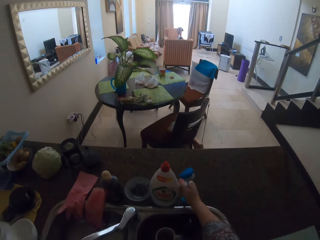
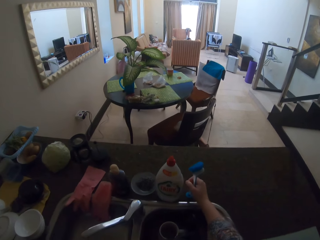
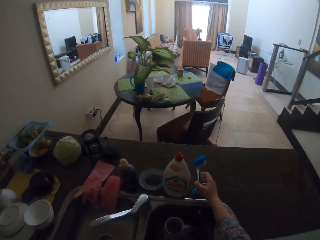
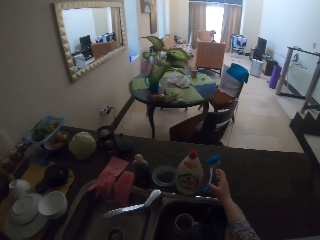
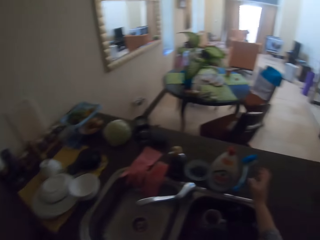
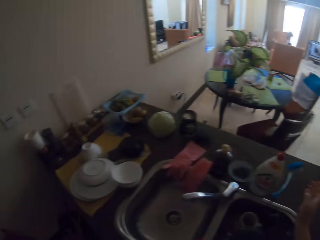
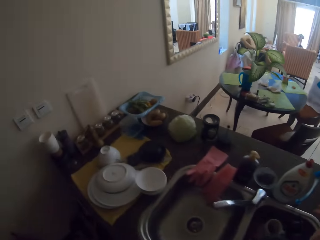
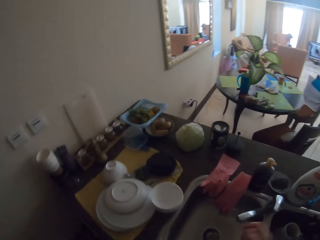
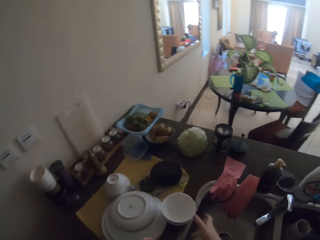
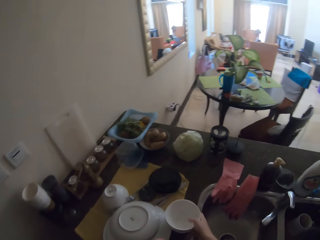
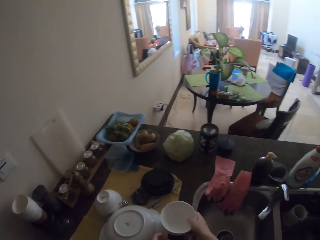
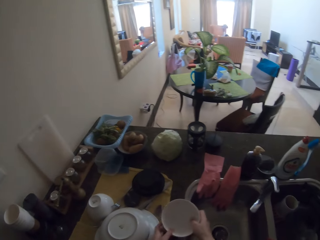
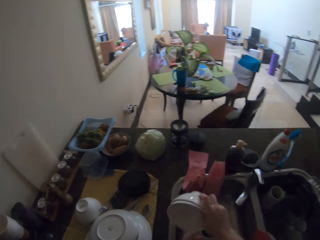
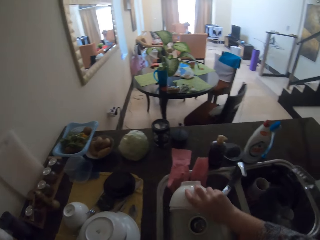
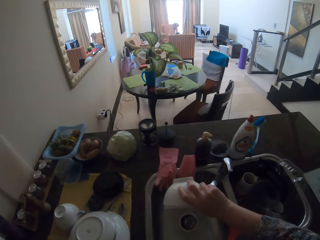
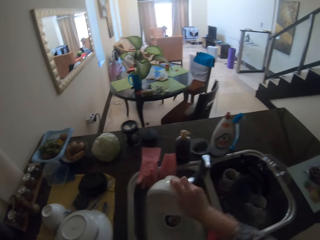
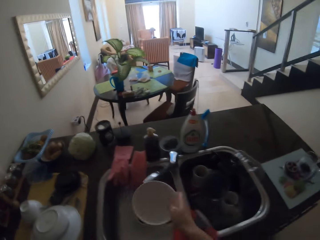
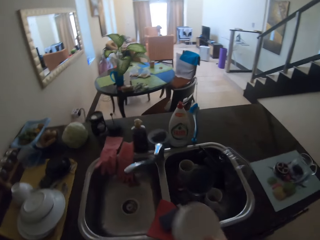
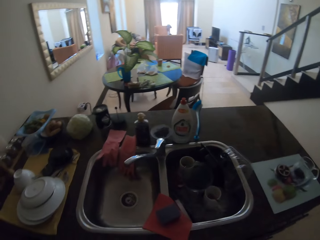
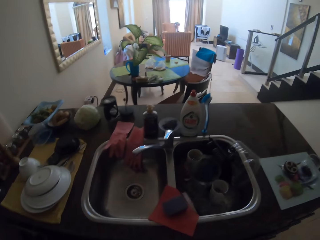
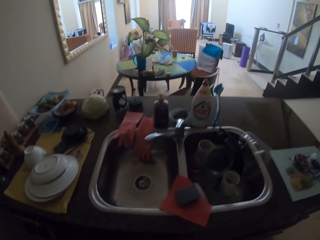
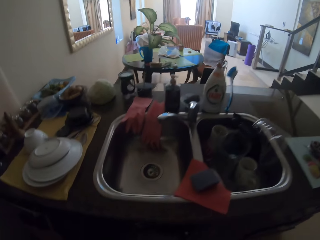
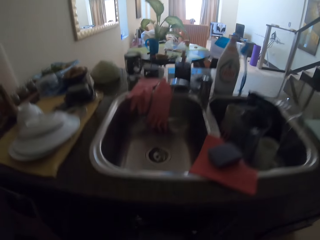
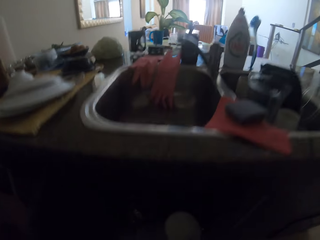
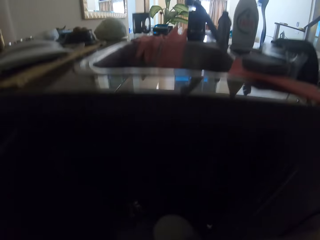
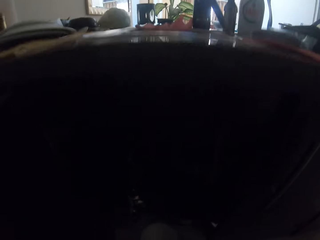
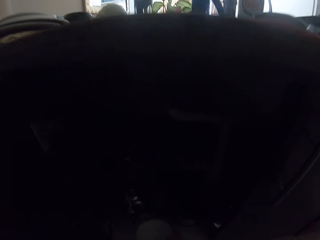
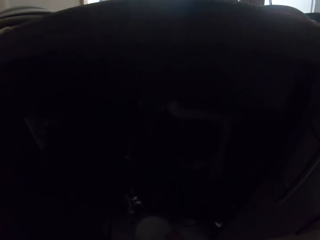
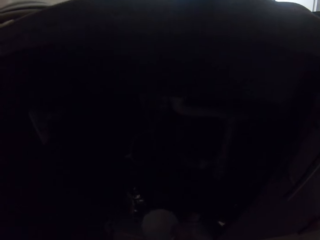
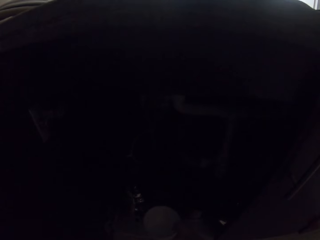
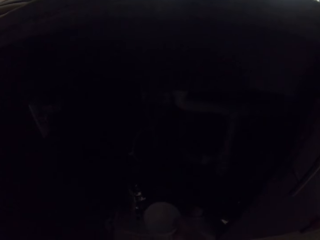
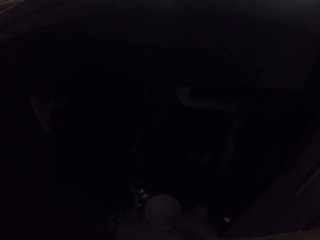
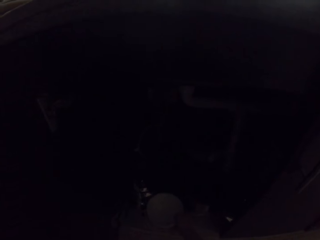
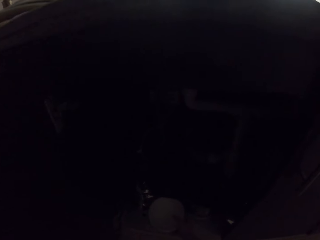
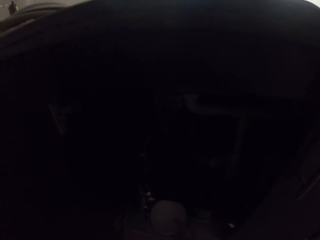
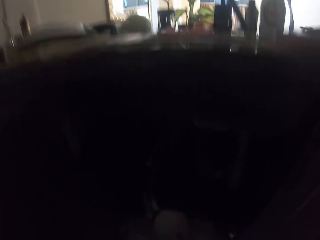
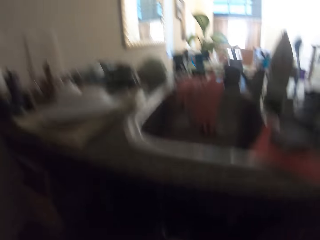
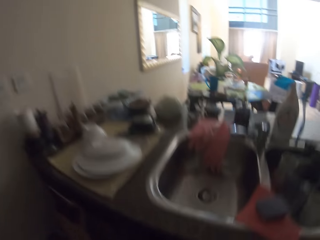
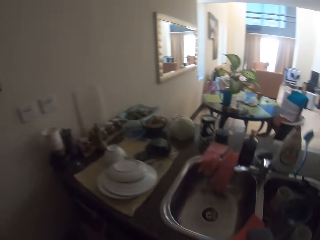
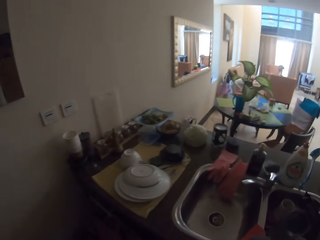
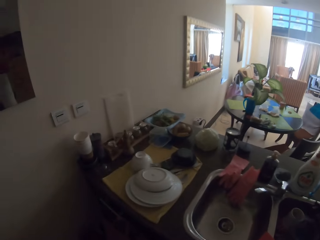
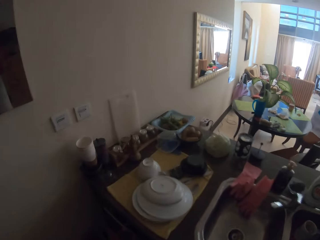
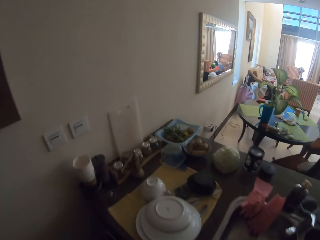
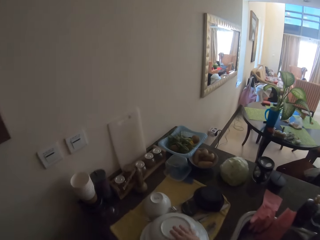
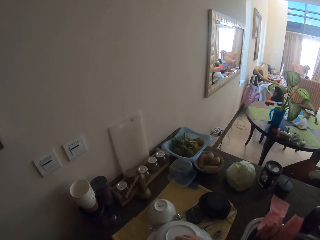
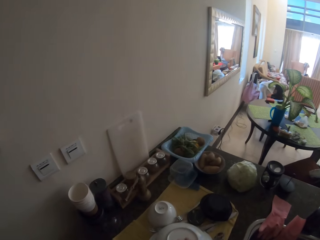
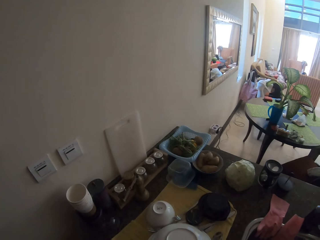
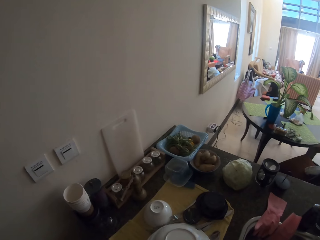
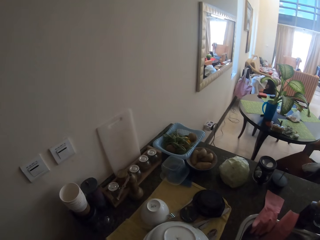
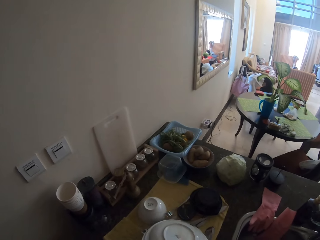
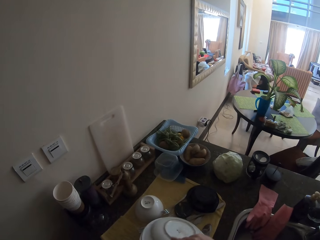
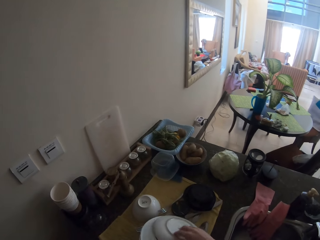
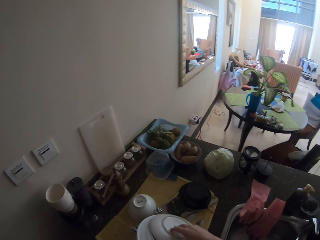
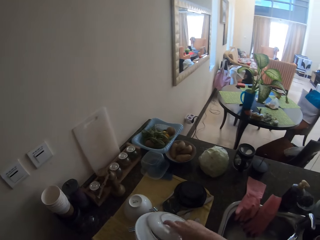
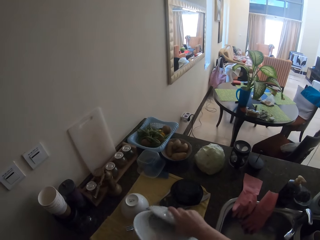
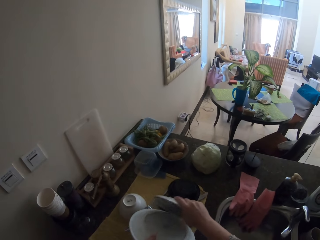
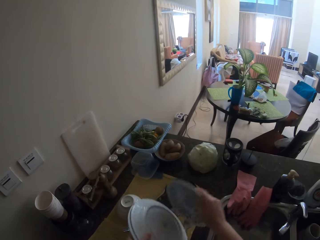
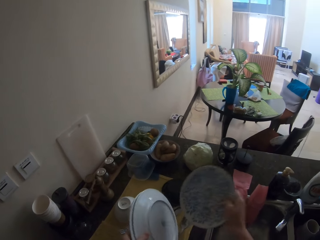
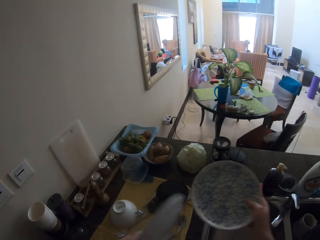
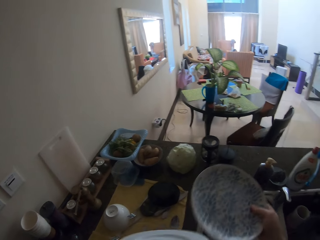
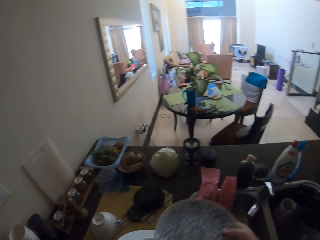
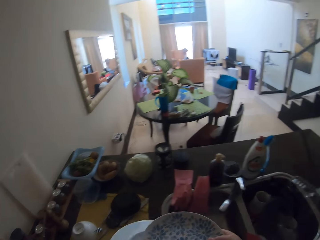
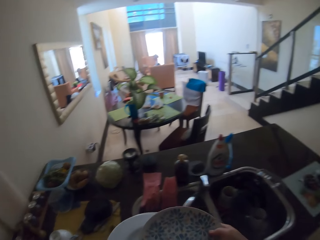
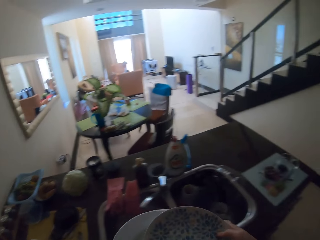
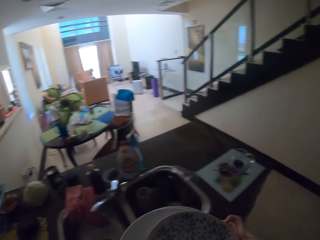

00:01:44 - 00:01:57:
The camera wearer puts the plate under the sink, on the drawer. They take the plates.

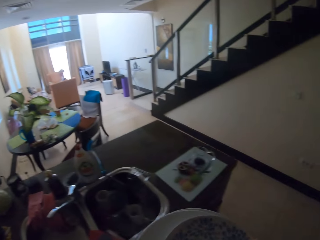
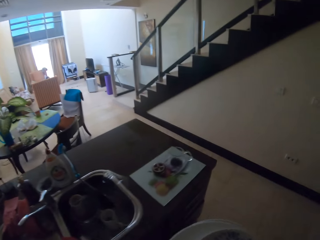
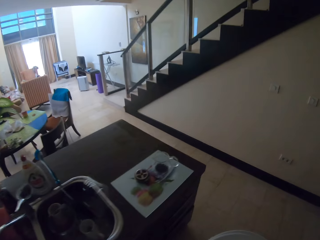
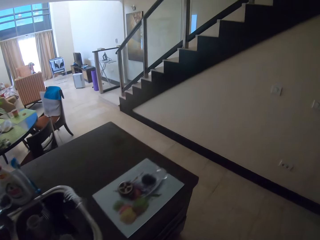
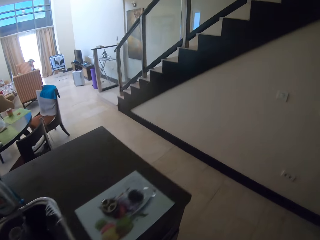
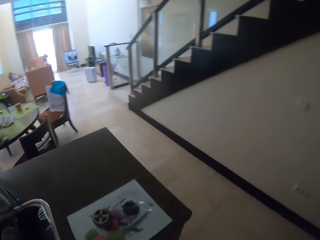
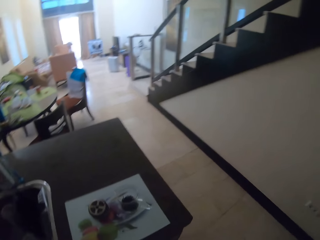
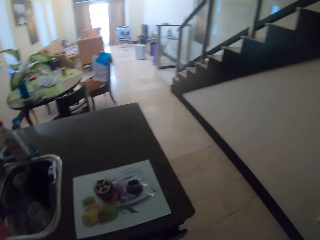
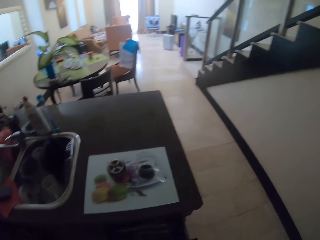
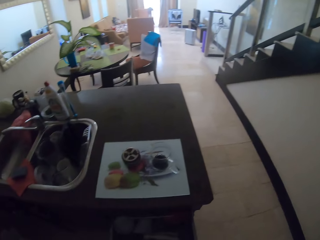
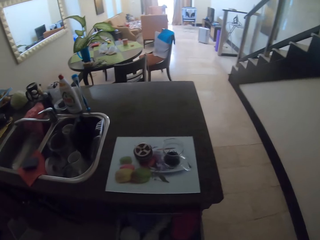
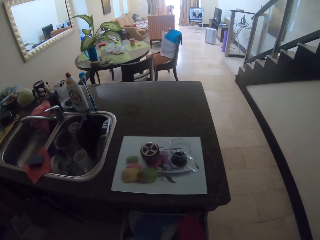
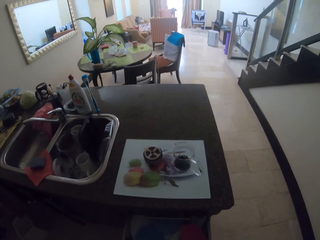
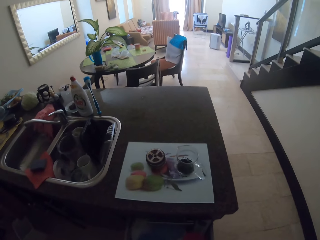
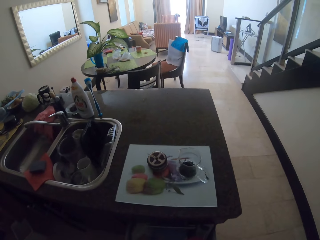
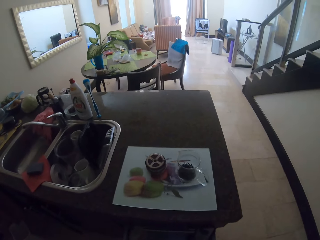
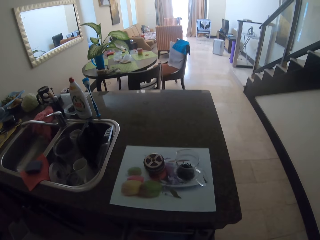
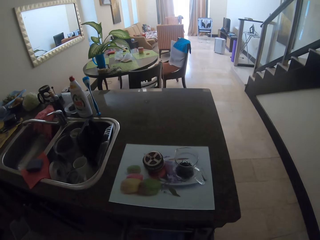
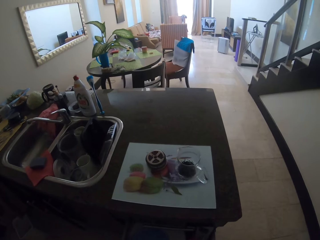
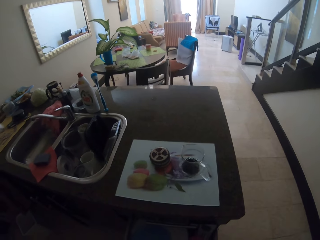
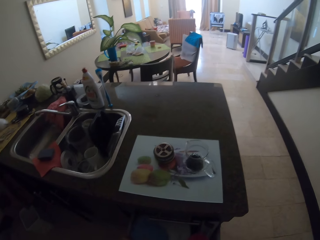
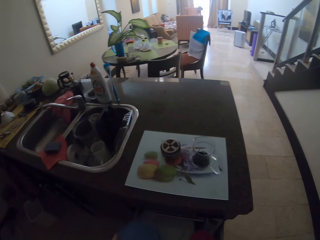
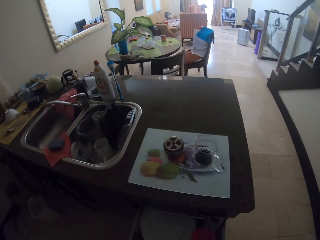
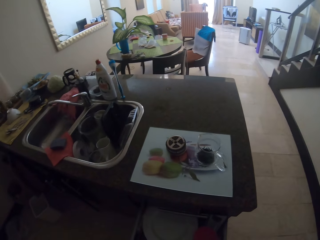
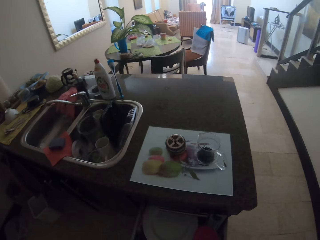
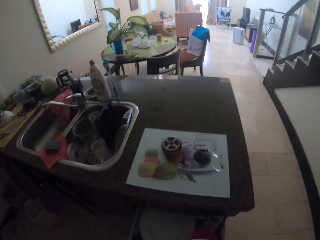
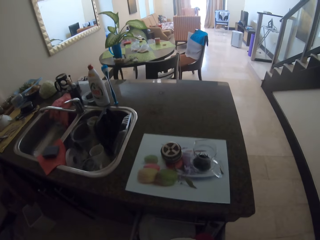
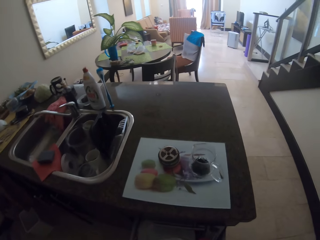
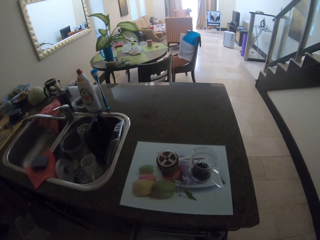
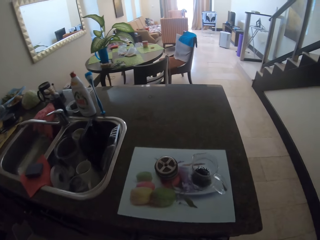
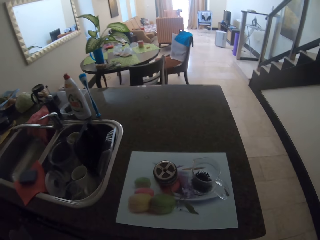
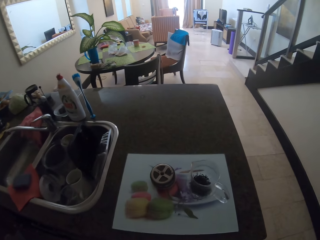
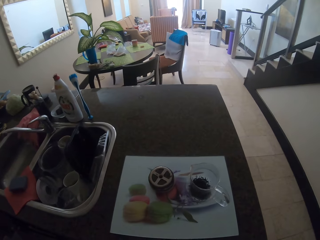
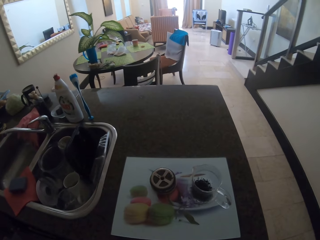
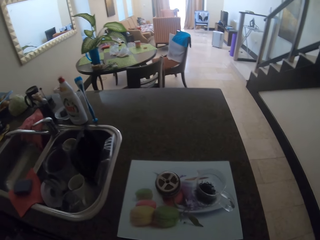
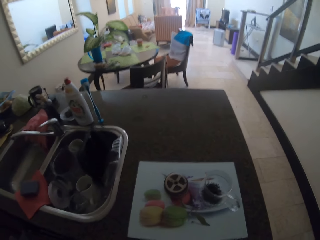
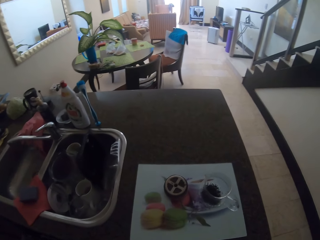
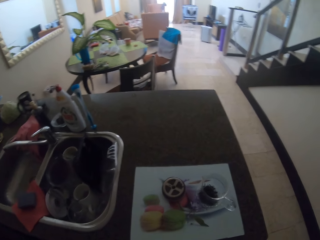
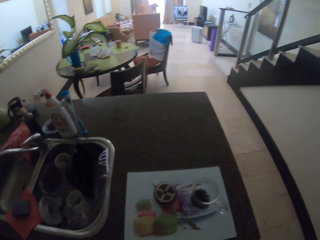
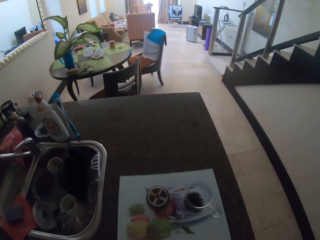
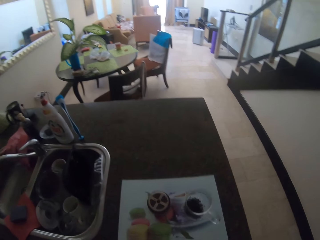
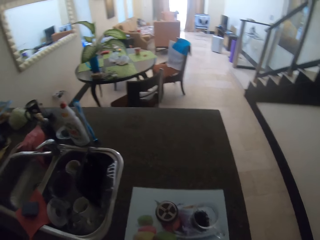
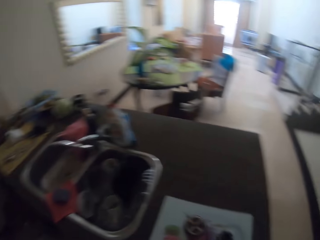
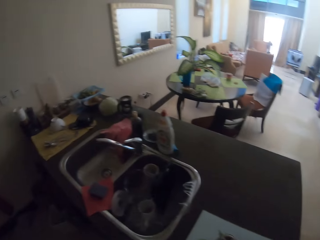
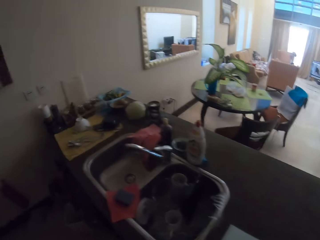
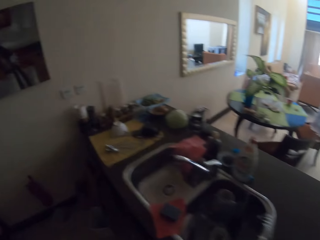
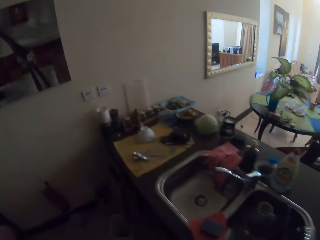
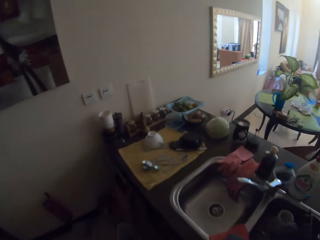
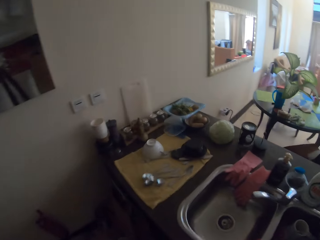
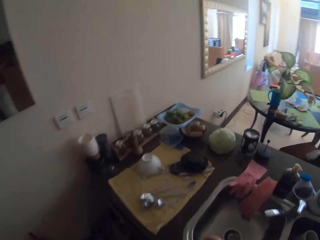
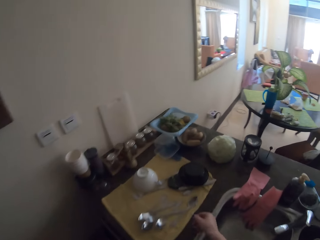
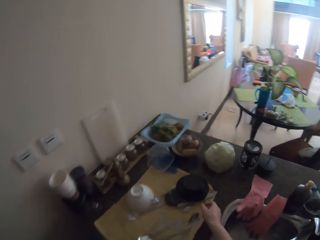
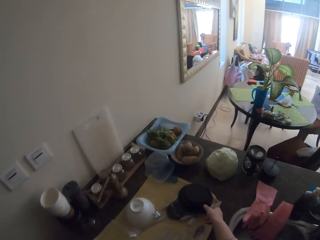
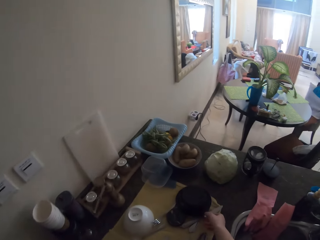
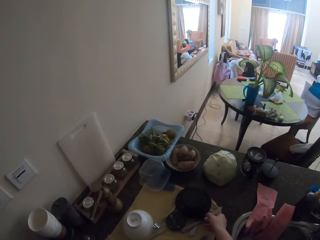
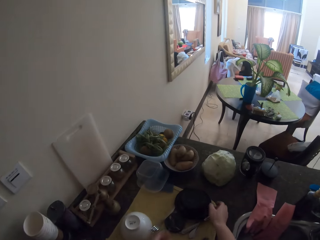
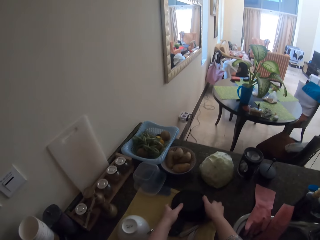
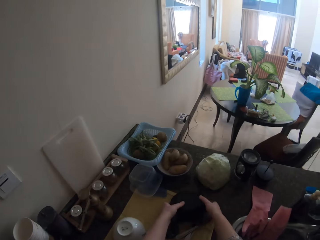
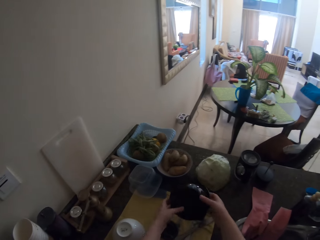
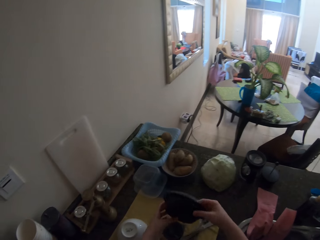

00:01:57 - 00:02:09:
The camera wearer opens the drawer and puts the plates in the drawer.
